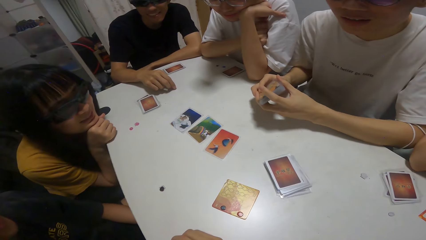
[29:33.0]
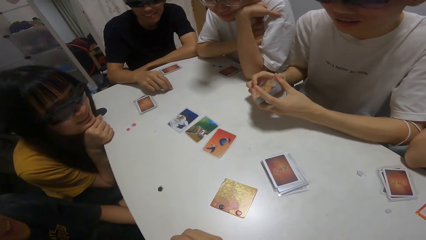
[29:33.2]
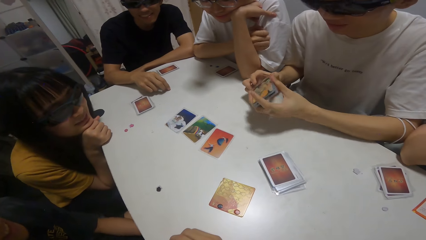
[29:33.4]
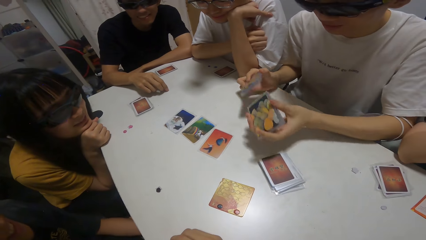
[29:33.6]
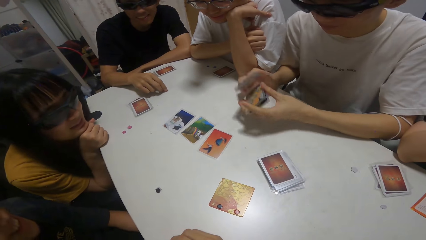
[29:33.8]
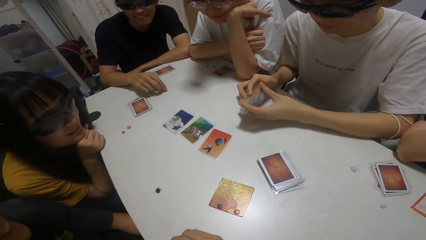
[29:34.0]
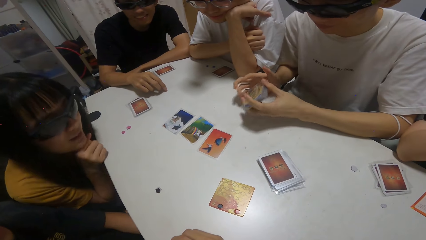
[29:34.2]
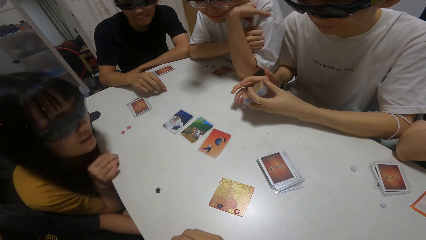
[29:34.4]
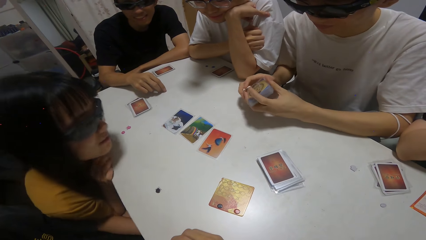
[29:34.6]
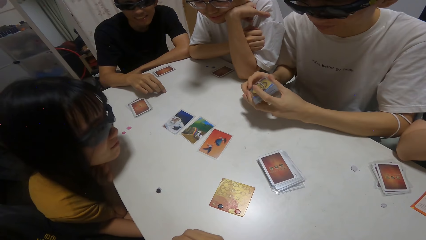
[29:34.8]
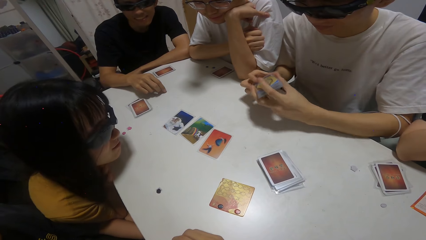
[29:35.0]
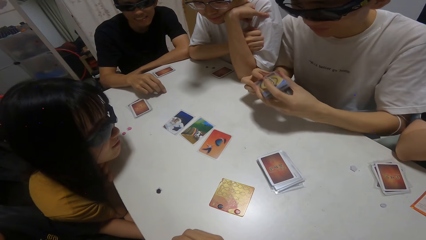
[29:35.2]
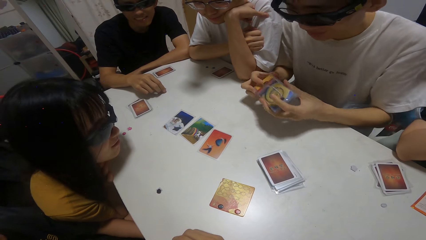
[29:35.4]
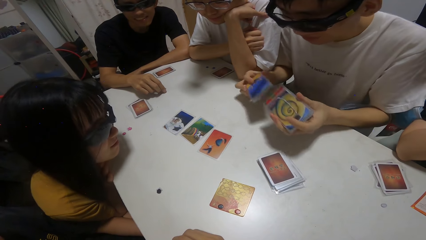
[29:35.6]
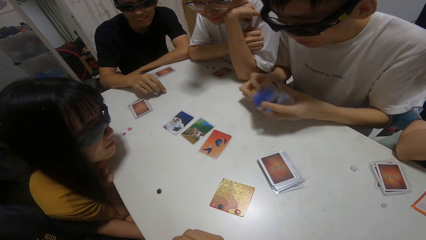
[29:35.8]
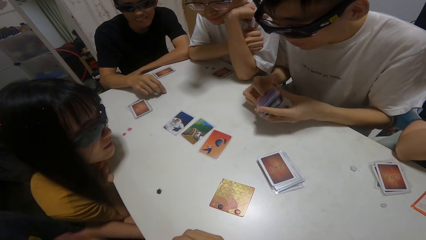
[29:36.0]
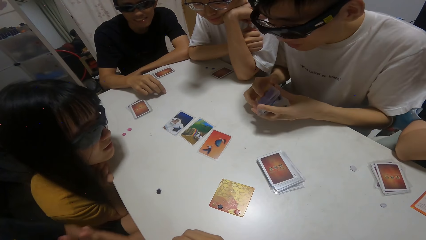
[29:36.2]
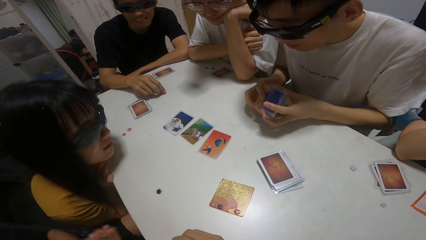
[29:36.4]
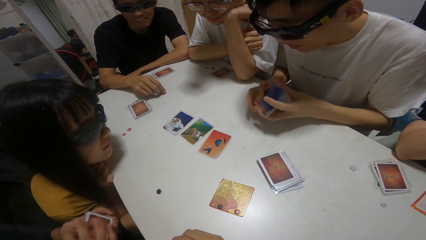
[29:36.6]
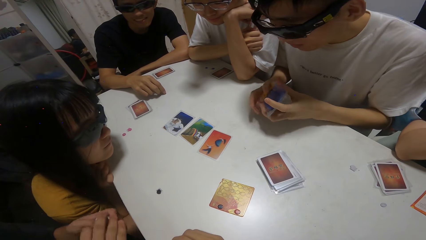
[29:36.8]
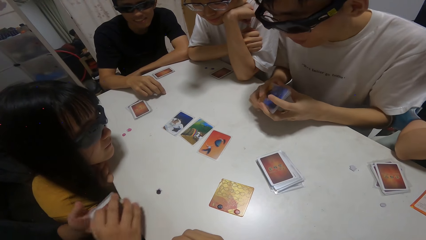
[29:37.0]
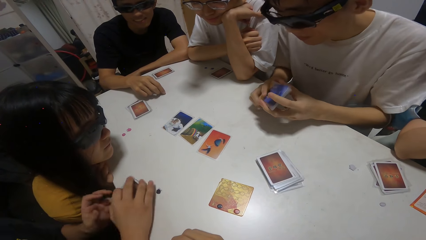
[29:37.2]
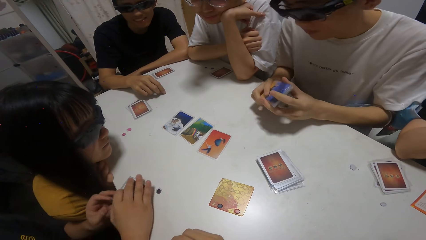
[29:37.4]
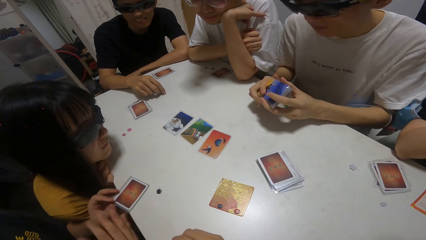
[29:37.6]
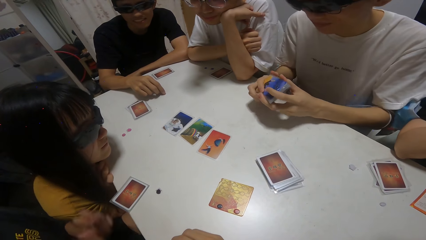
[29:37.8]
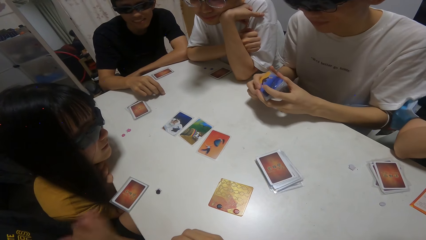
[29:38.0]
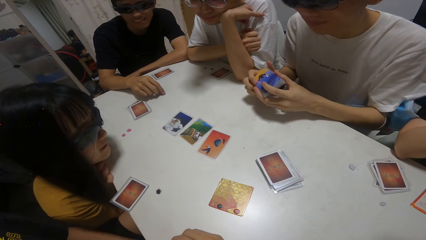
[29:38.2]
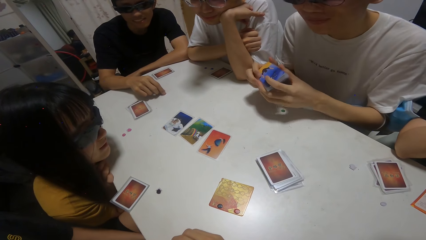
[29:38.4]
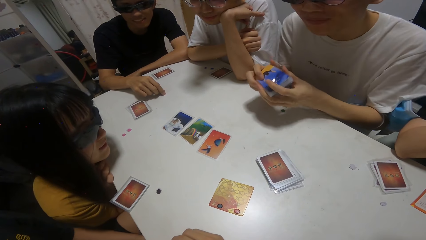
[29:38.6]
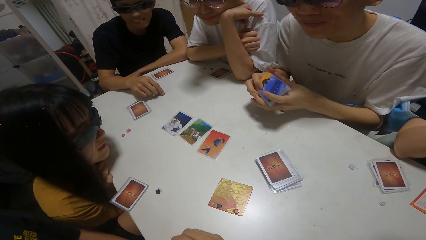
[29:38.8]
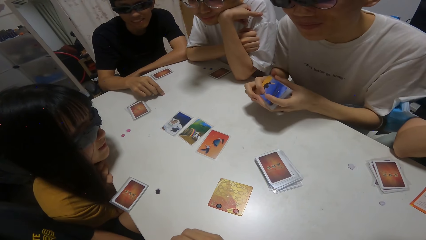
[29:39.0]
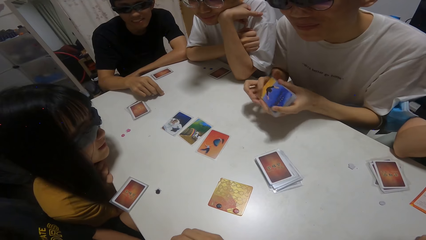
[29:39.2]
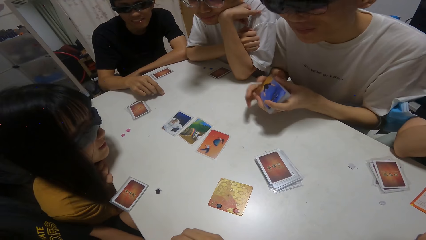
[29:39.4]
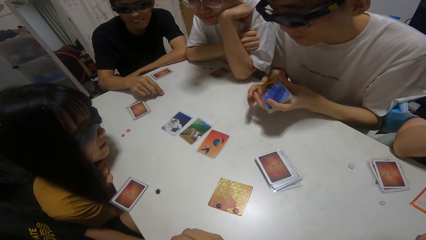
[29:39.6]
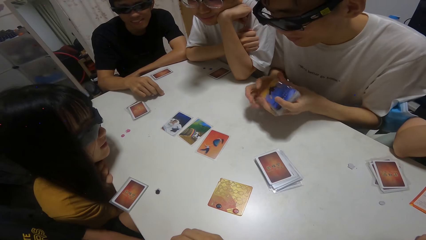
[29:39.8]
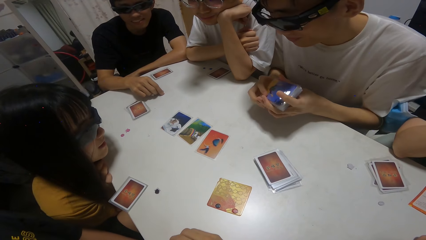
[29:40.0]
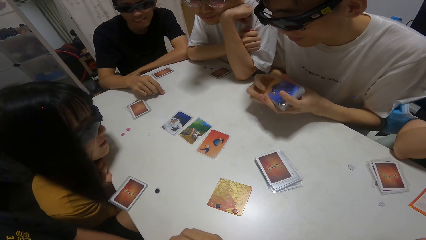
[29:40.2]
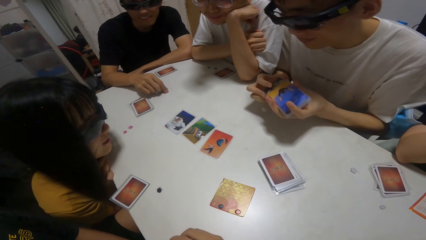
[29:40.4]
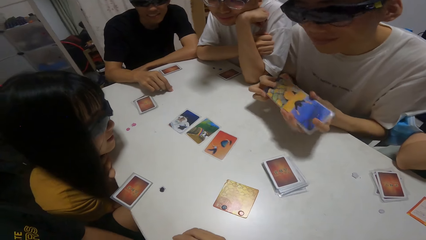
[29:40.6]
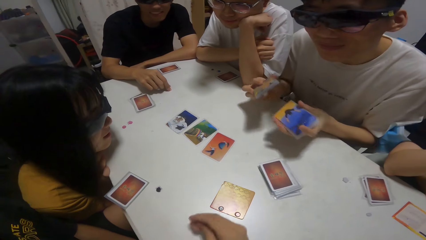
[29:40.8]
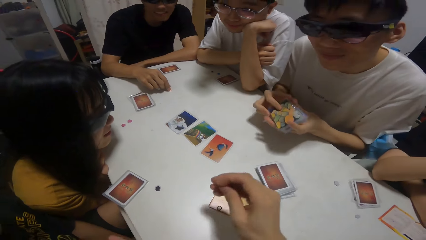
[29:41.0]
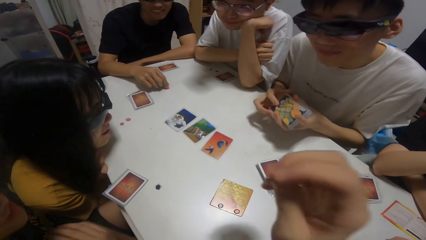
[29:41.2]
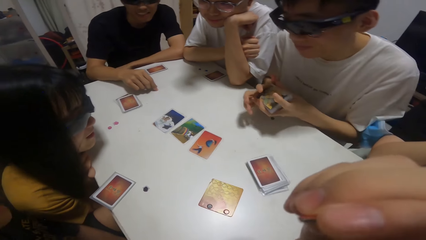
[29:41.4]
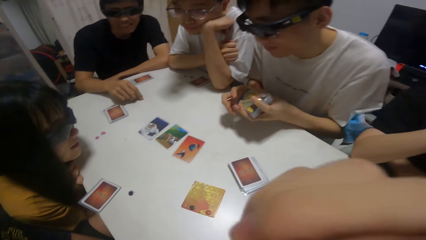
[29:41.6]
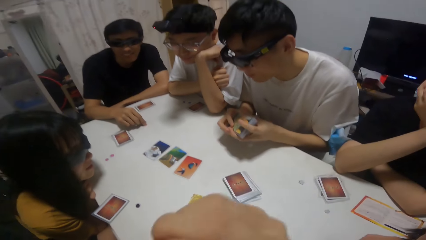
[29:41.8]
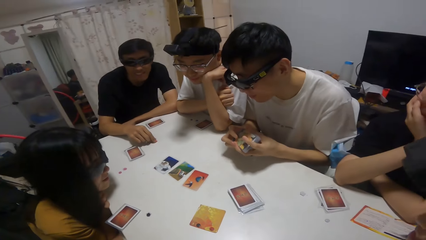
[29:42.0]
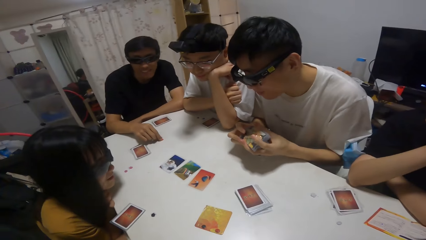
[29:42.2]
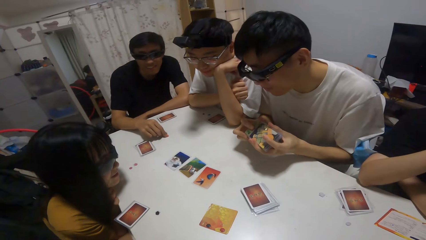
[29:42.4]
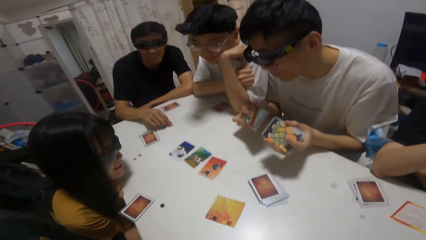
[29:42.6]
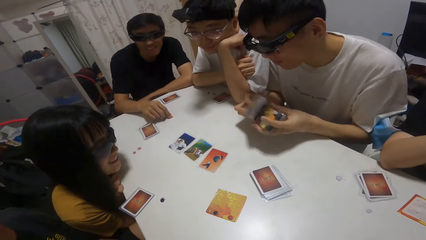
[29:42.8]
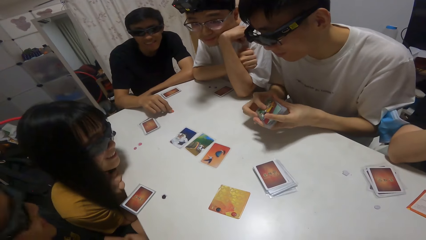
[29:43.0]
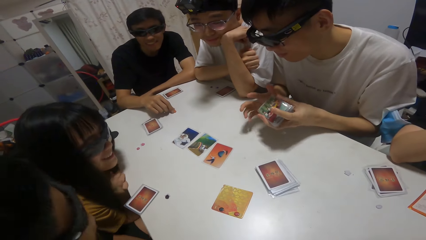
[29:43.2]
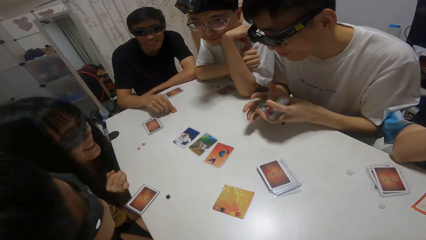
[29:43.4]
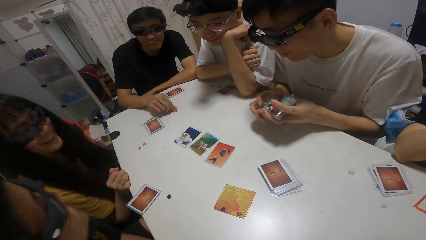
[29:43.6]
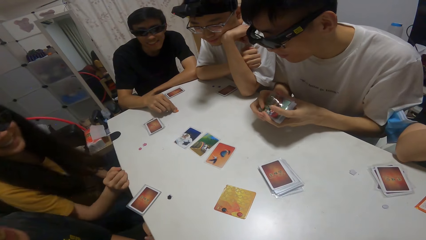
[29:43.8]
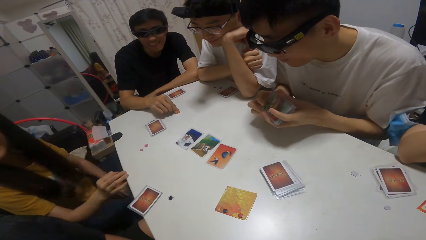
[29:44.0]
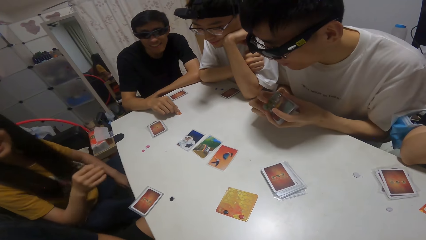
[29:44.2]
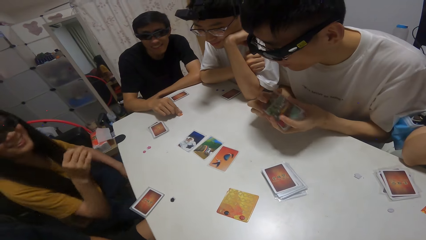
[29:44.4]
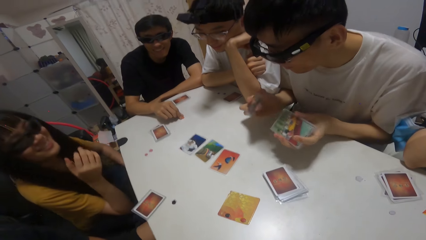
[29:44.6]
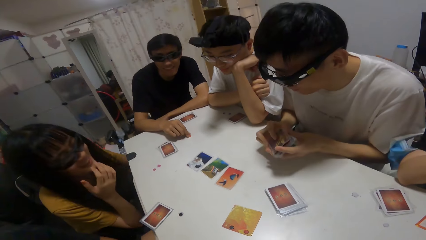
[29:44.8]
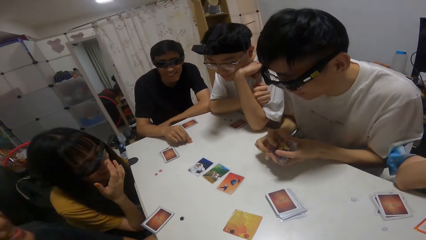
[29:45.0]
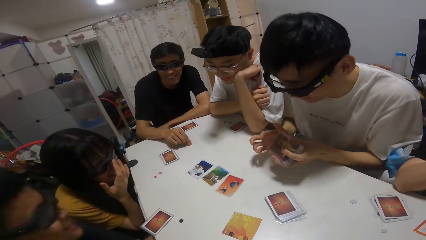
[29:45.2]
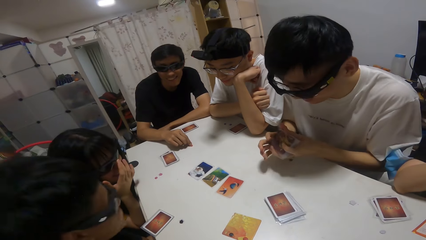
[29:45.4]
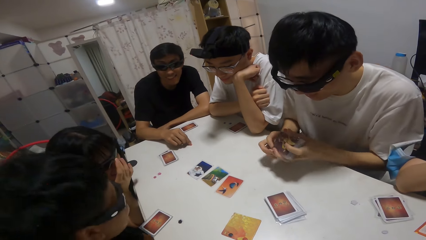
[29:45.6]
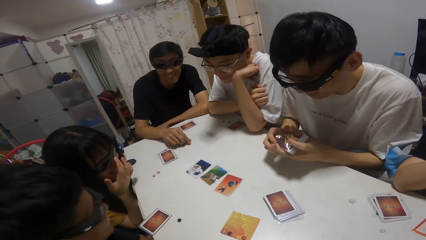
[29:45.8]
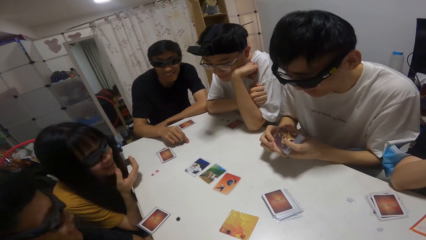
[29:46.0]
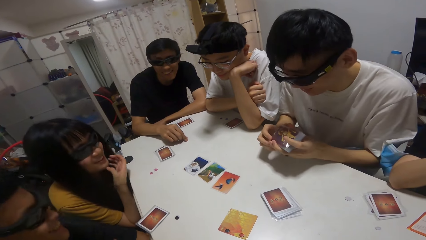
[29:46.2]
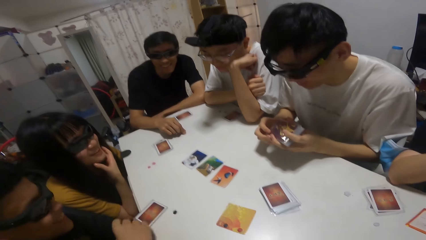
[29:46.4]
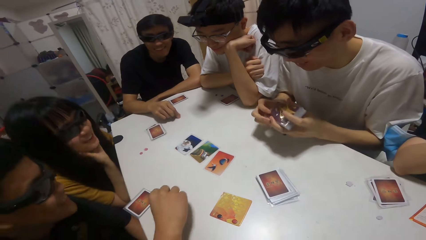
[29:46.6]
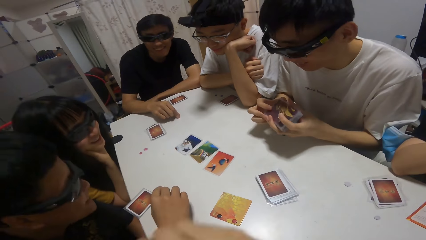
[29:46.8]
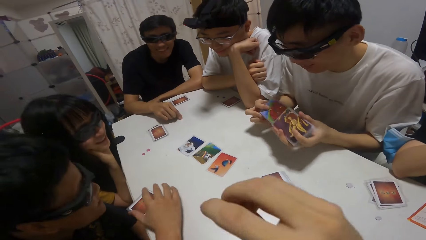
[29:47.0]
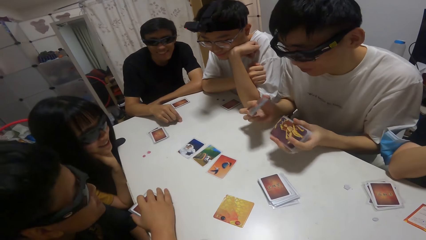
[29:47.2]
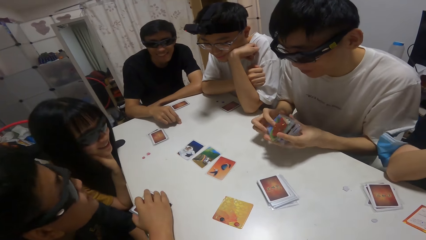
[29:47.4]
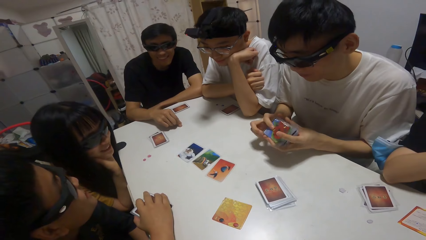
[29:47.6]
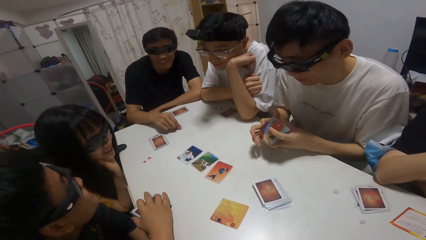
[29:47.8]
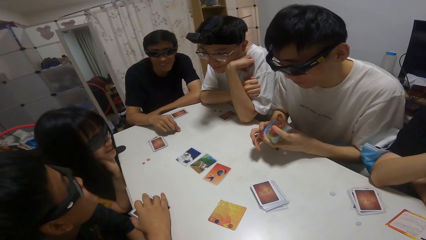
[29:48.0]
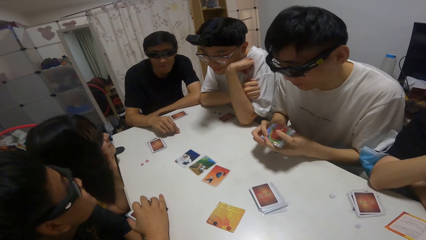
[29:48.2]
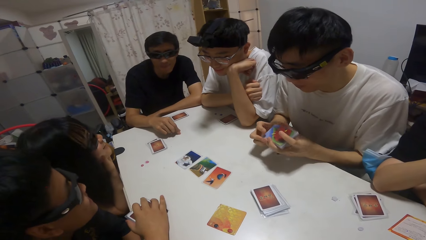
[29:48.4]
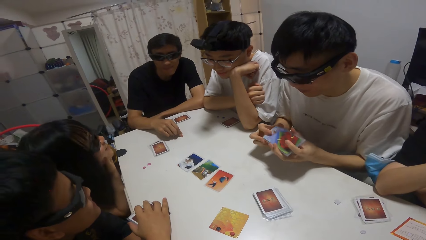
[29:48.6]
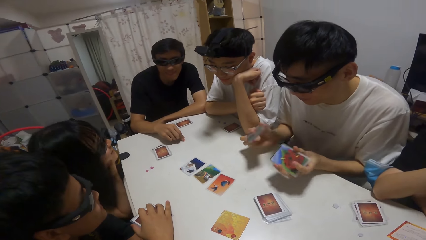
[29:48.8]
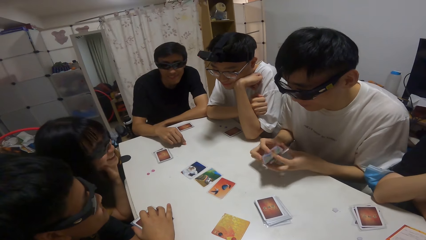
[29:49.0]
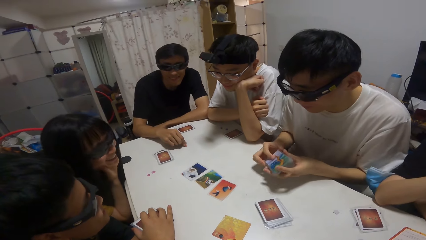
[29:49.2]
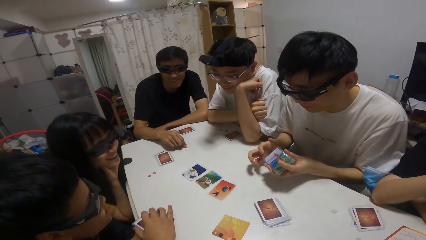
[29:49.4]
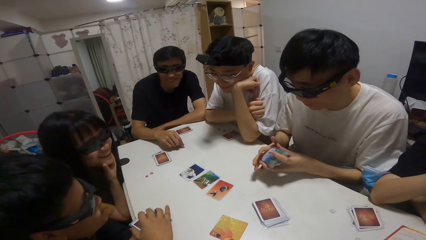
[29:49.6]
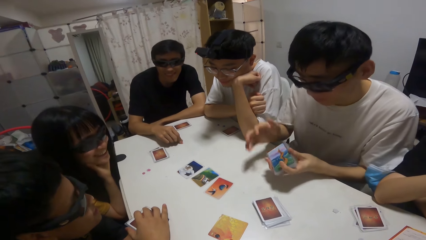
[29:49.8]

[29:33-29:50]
A boy shuffles cards on the table. The boy drops some cards on the table.
